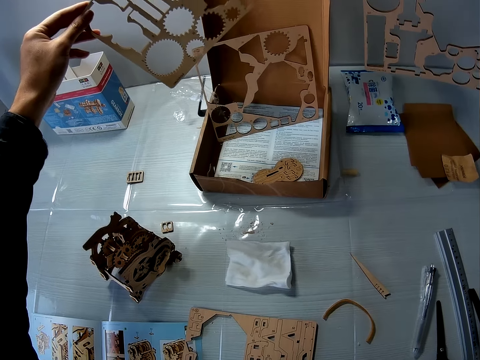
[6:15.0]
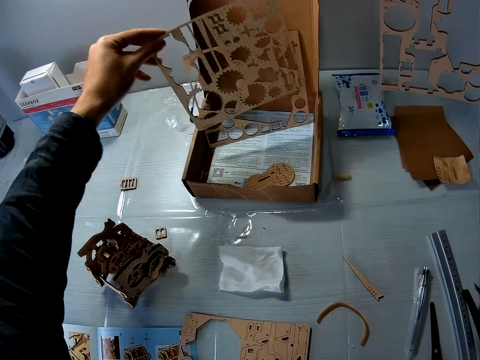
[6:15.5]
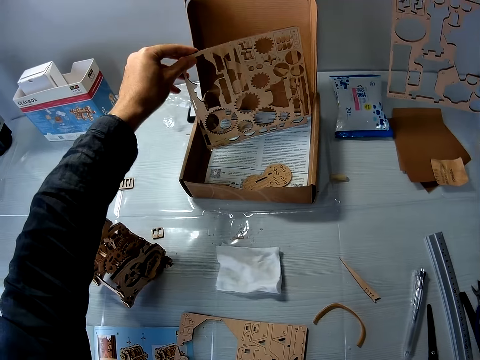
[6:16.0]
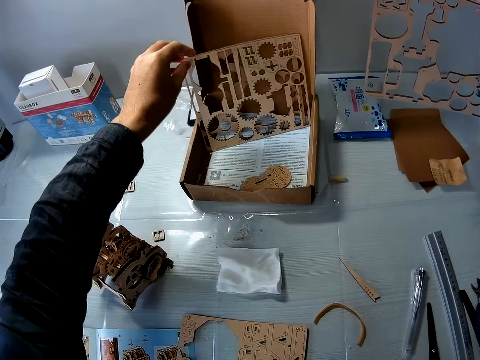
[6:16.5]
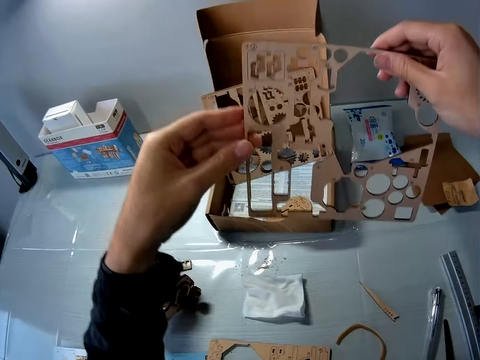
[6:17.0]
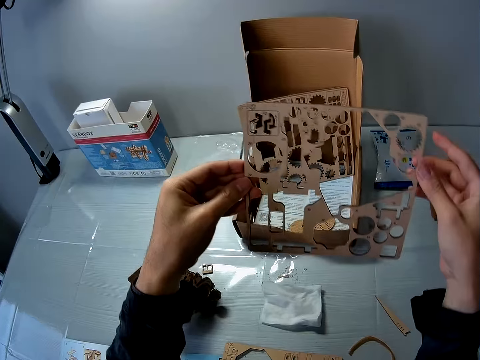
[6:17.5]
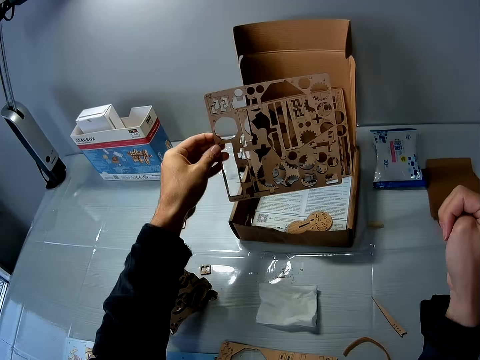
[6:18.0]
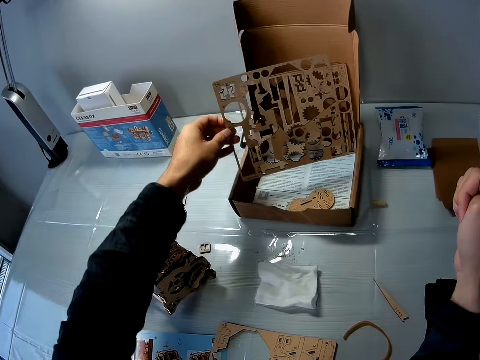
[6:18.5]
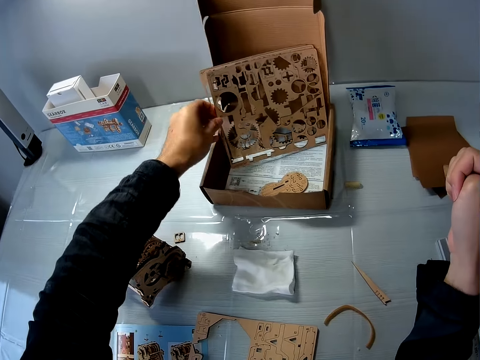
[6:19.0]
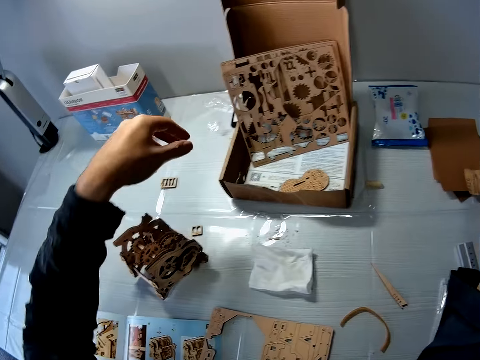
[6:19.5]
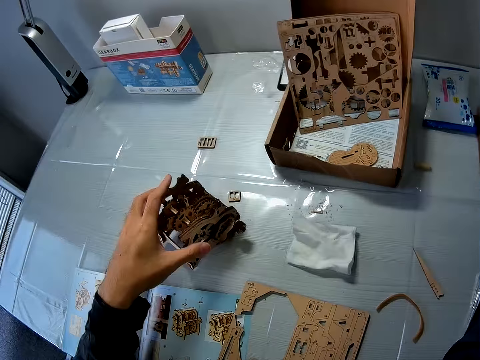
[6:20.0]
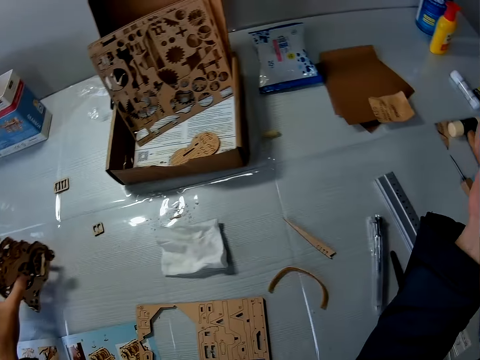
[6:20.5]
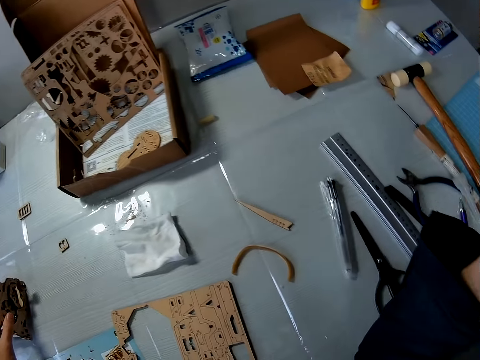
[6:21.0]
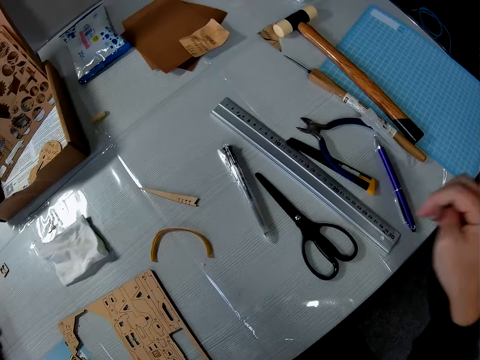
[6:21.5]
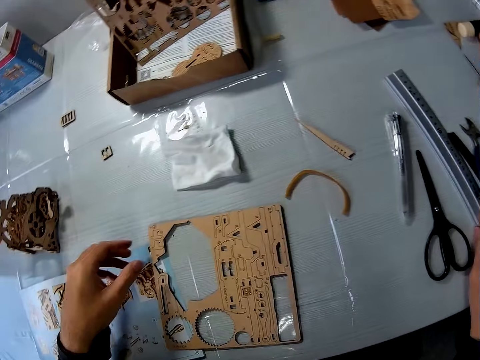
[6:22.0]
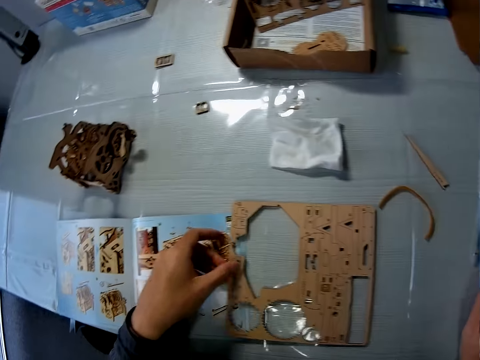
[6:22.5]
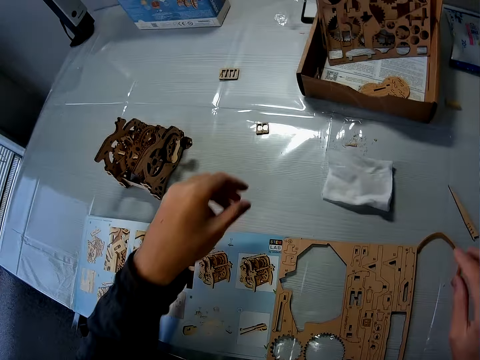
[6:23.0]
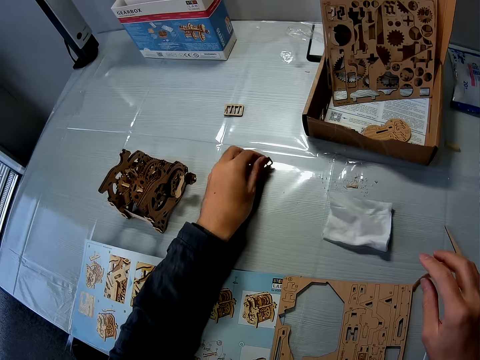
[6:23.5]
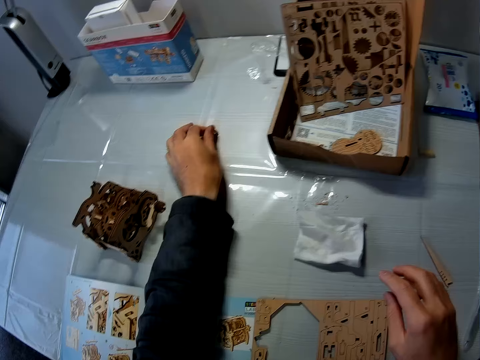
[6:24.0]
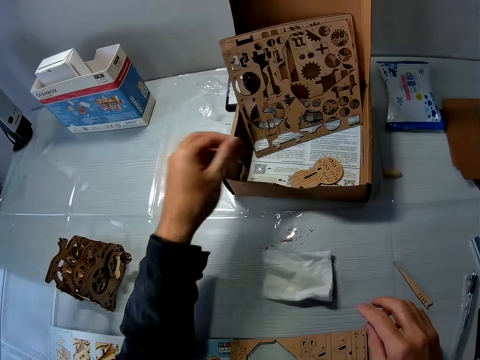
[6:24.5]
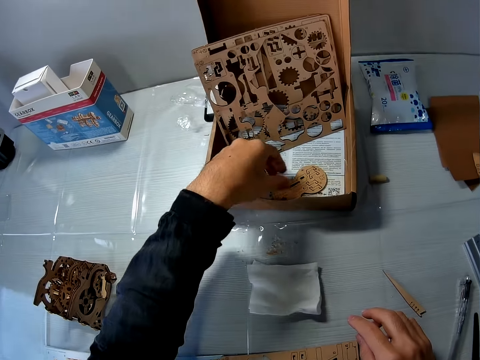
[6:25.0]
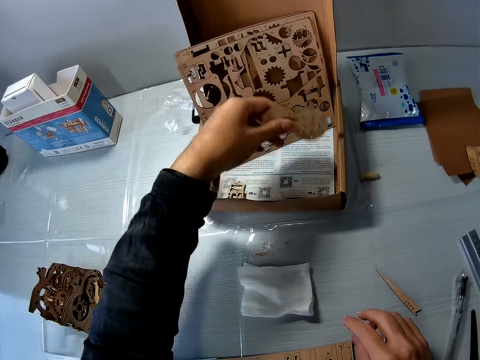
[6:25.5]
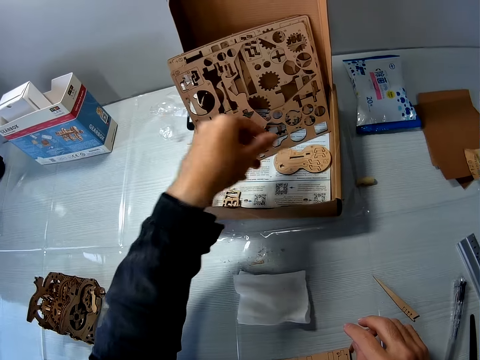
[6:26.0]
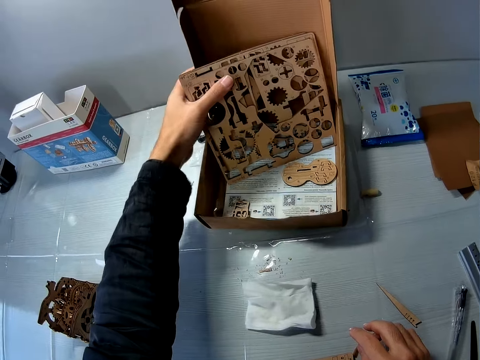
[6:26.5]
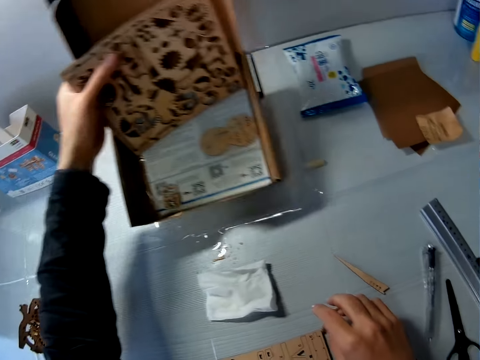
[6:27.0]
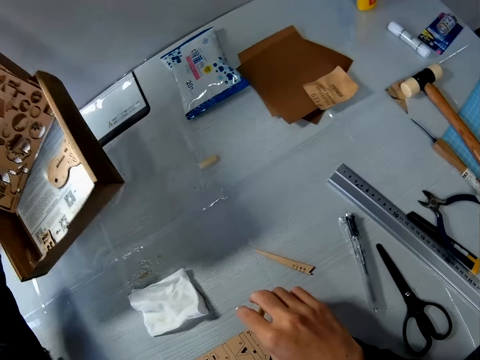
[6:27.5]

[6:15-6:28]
The camera wearer places the stem gear cardboard on the box. They exchange the hand holding the stem gear cardboard. They place the stem gear cardboard on the box. They move the wooden mechanical model on the table. They hold the ruler and move the stem gear cardboard. They pick a piece of wood on the table. They pick a piece of wood on the table again. They put the pieces of wood in the carton on the table and move the small sheet in the carton. They lift the box. They adjust the carton on the table.

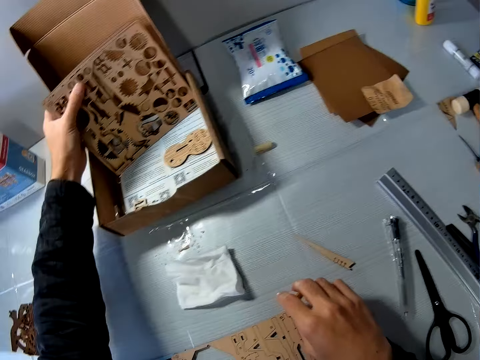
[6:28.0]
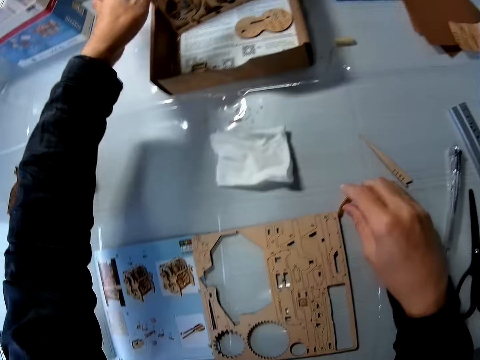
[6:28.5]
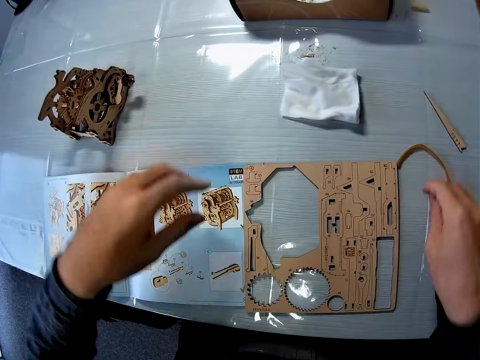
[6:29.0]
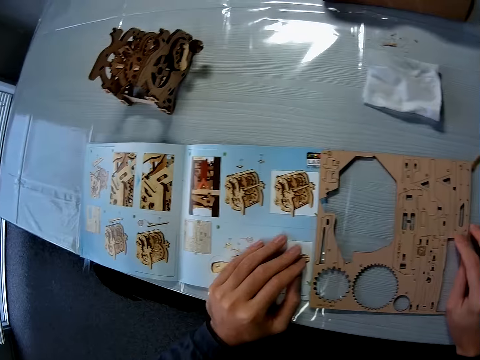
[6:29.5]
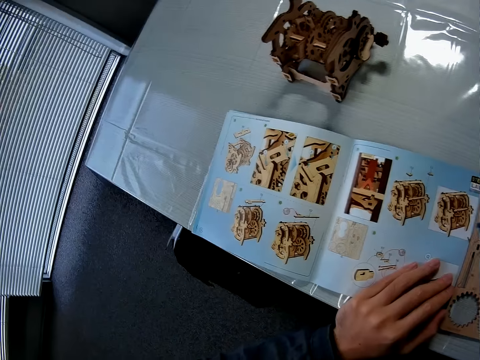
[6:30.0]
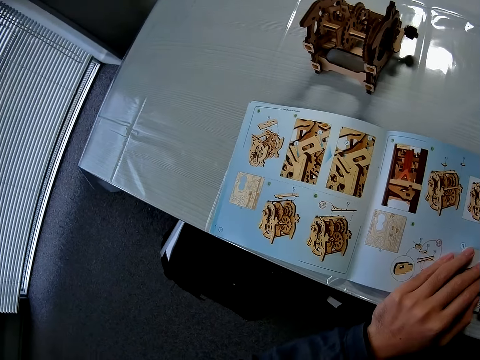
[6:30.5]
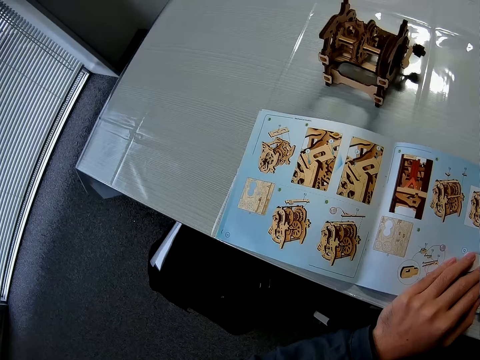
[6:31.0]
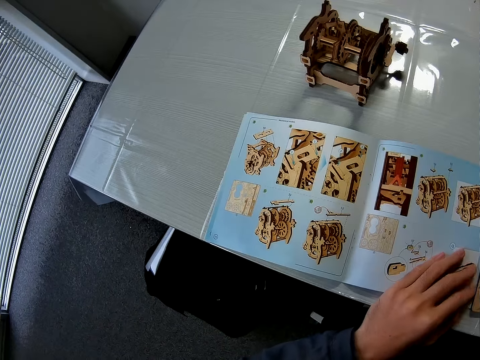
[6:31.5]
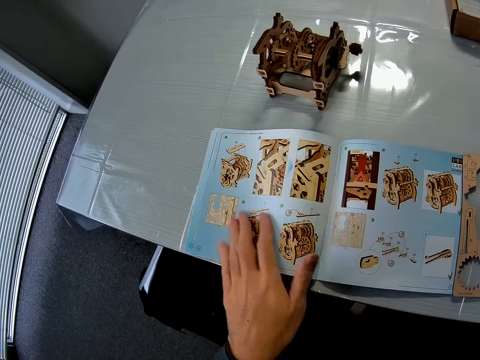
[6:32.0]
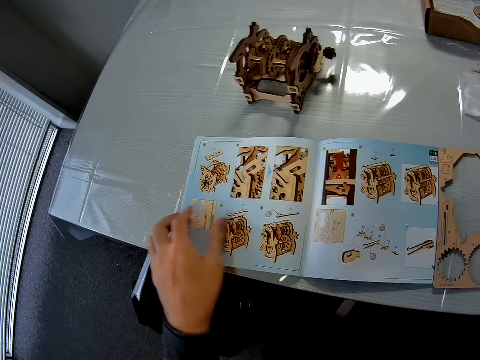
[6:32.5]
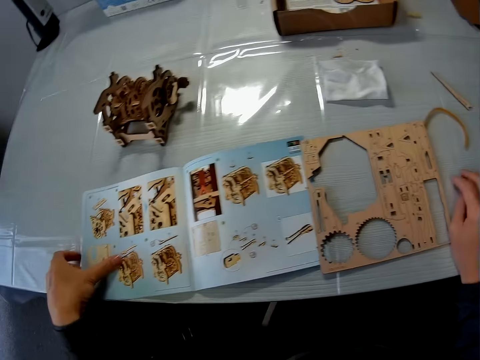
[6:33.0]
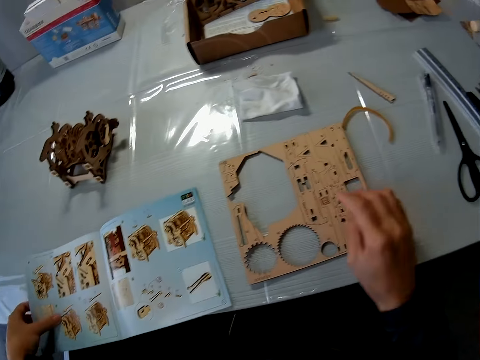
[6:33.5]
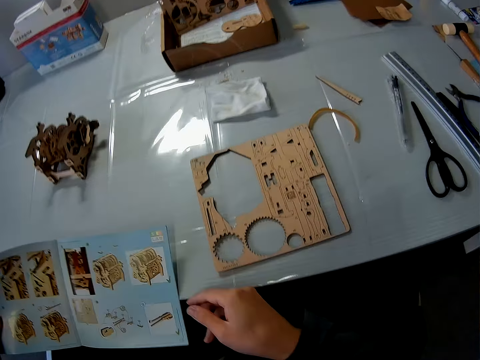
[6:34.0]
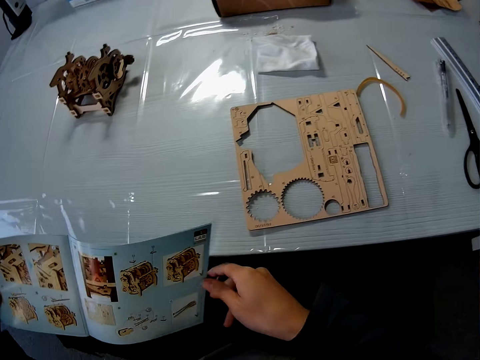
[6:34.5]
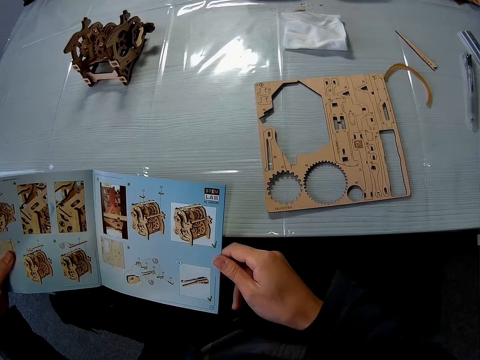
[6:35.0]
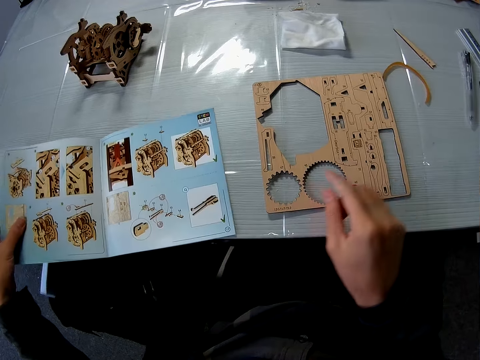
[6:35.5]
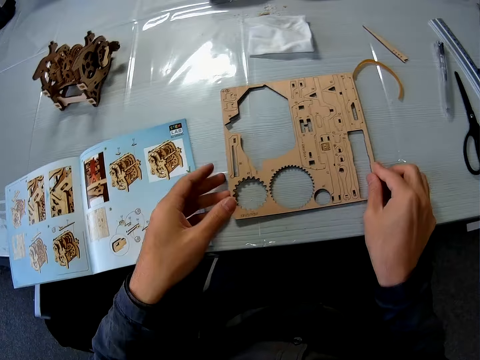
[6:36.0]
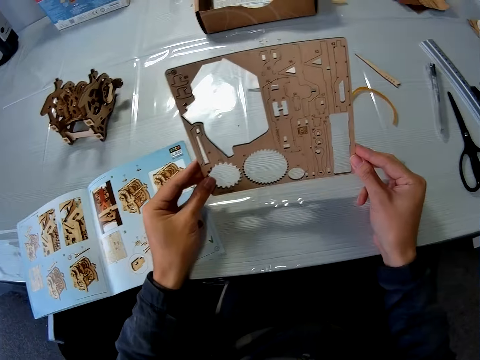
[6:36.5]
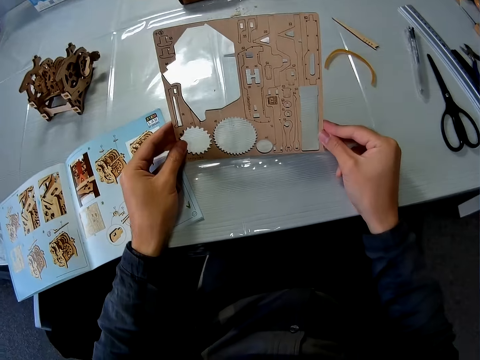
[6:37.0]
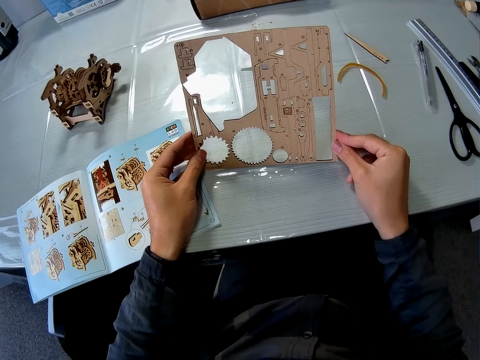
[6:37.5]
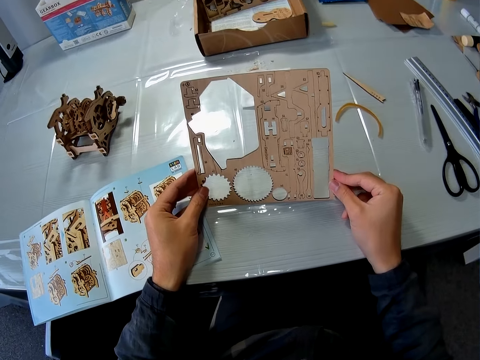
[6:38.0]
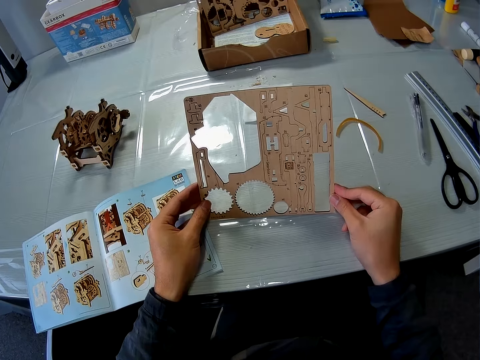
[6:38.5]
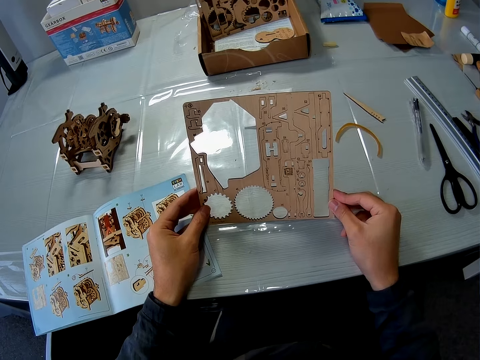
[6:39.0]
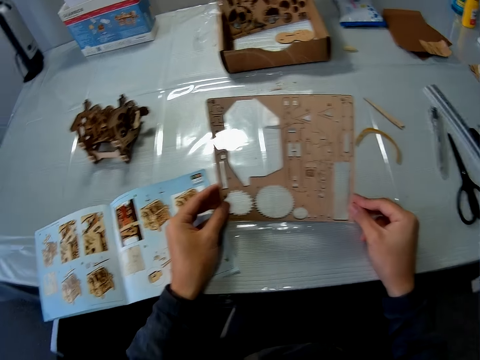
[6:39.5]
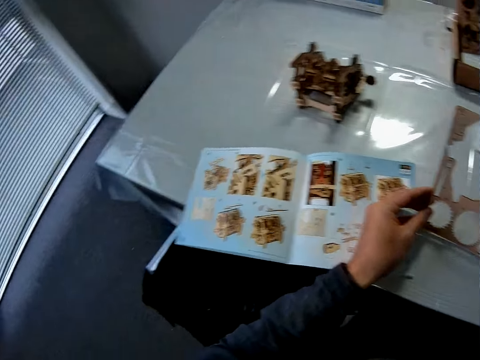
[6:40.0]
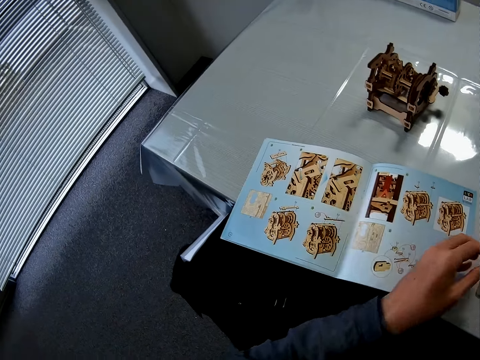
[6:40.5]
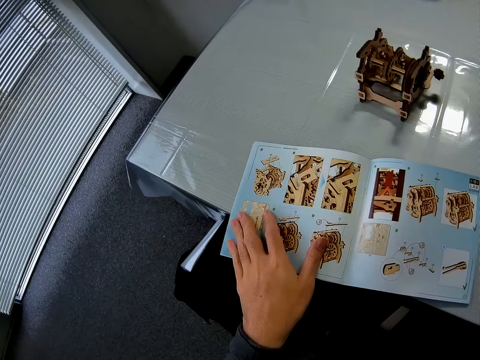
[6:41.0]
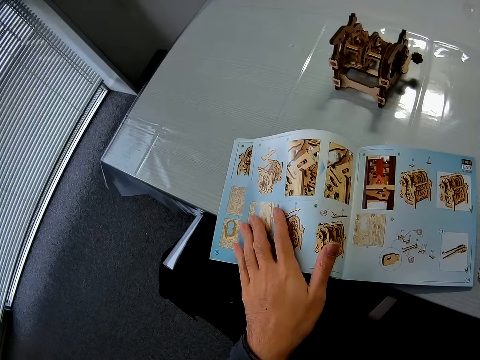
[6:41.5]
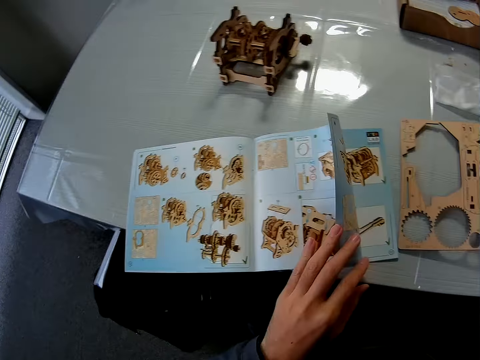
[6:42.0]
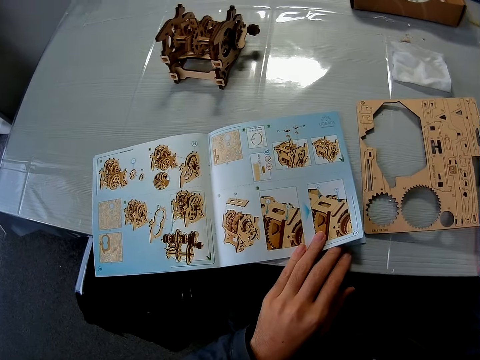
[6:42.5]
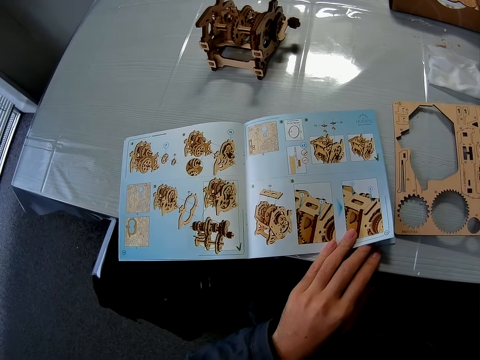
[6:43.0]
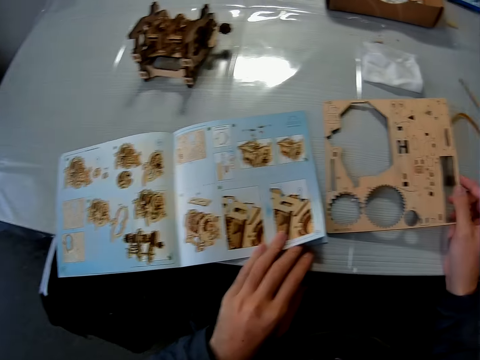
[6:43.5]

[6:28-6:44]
The camera wearer places the box on the table. They hold the manual, look at the manual, and touch the manual. They lift the manual on the table, hold the manual with both hands, and place the manual on the table. They lift the stem gear cardboard on the table and look at the stem gear cardboard. They look at the manual, flip the manual, hold the manual, and look at the manual.
